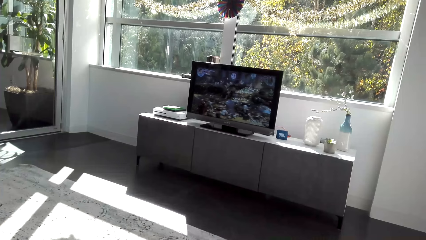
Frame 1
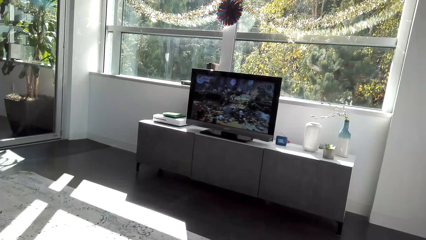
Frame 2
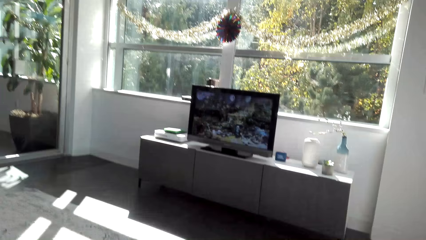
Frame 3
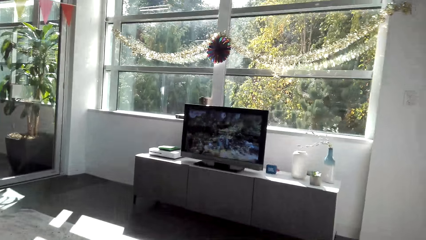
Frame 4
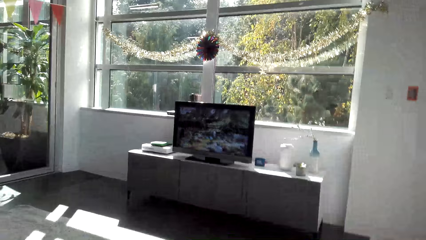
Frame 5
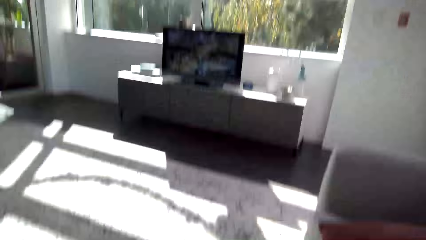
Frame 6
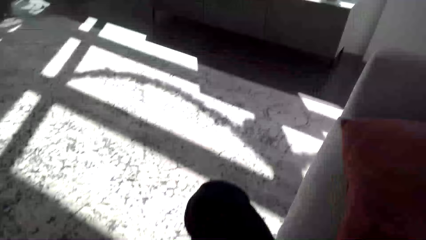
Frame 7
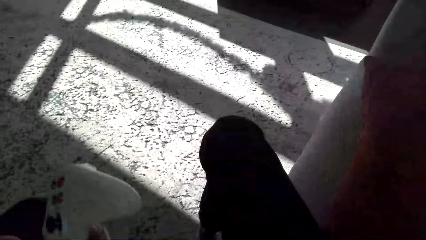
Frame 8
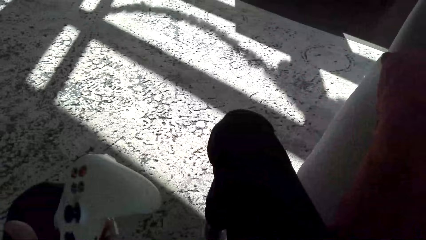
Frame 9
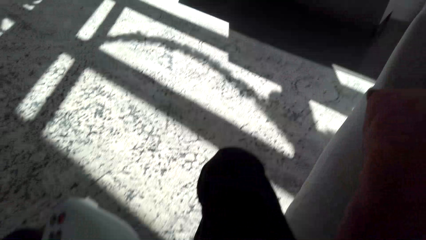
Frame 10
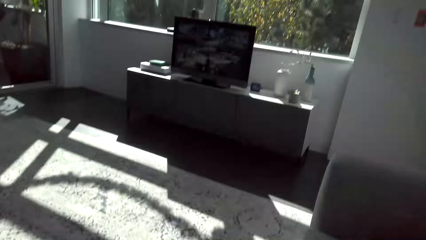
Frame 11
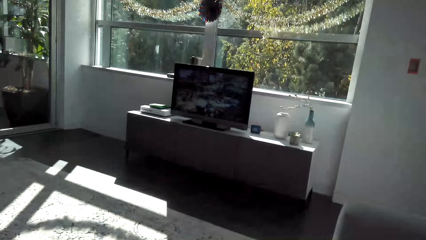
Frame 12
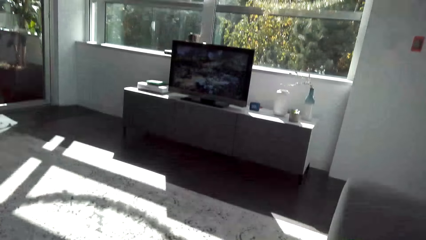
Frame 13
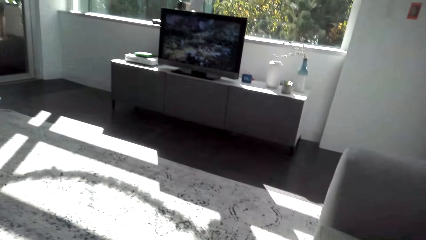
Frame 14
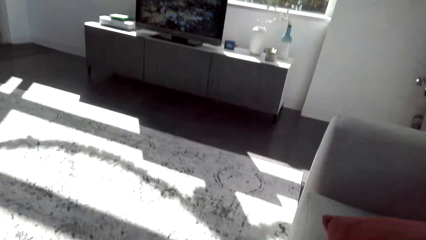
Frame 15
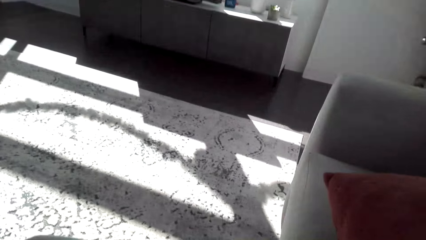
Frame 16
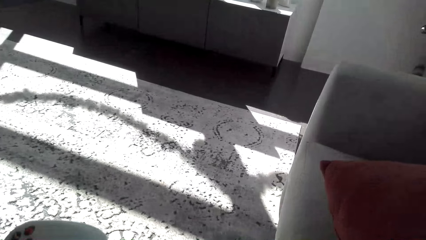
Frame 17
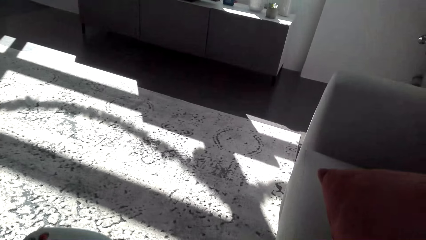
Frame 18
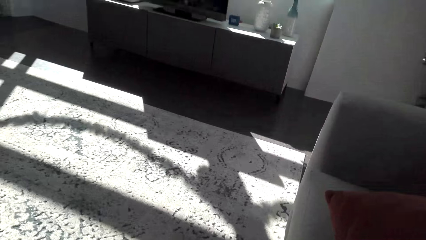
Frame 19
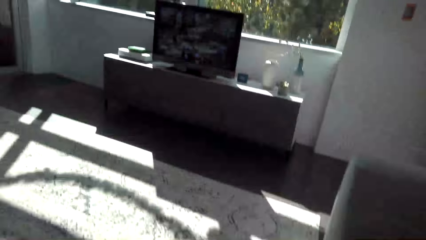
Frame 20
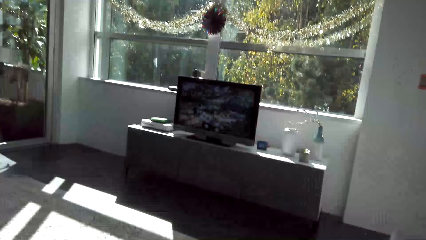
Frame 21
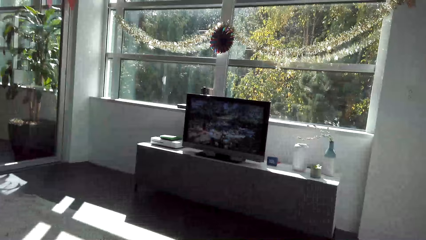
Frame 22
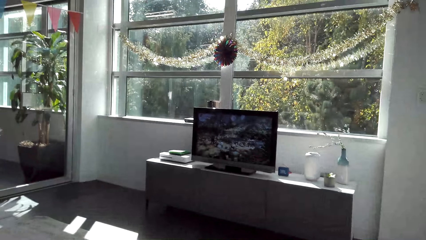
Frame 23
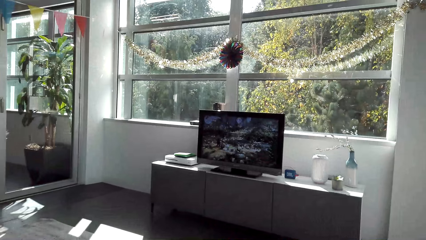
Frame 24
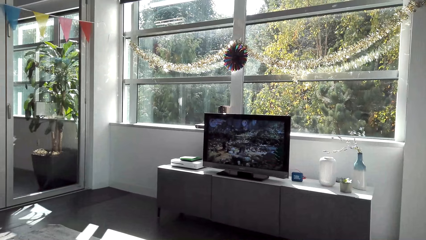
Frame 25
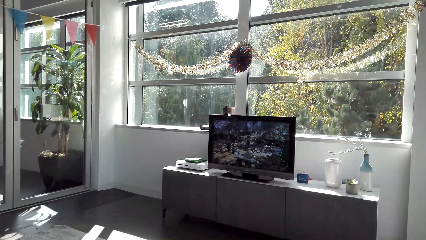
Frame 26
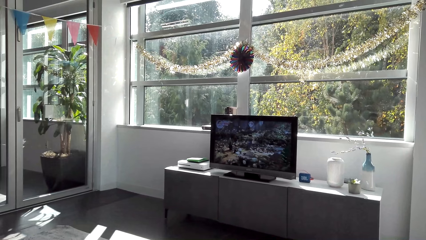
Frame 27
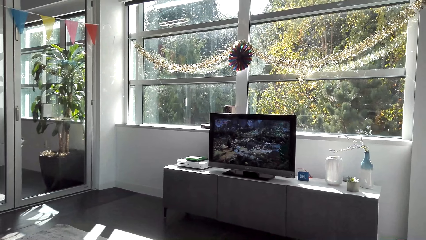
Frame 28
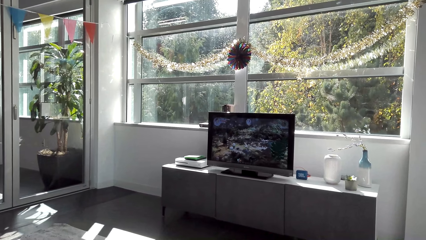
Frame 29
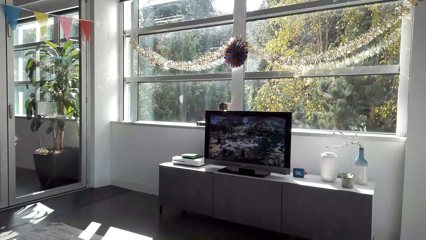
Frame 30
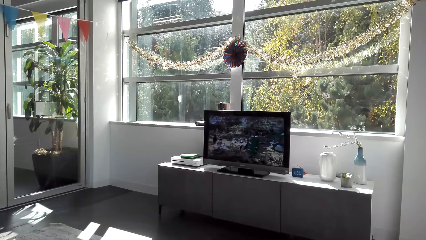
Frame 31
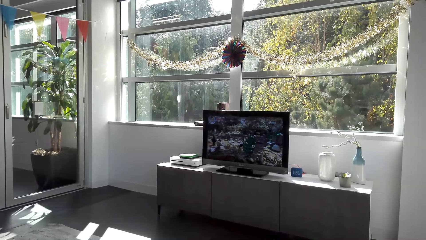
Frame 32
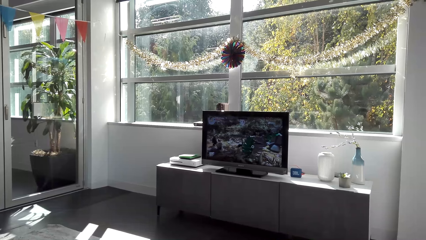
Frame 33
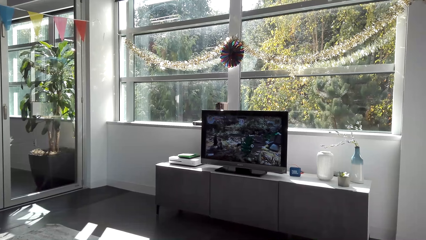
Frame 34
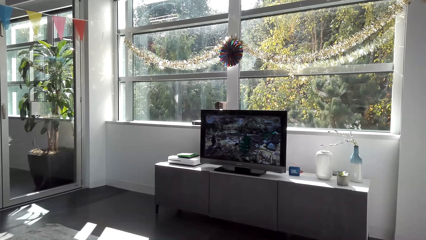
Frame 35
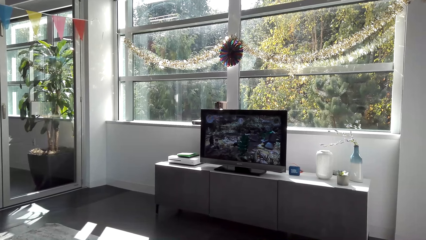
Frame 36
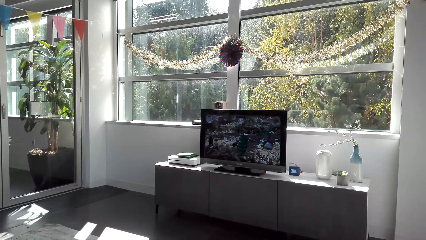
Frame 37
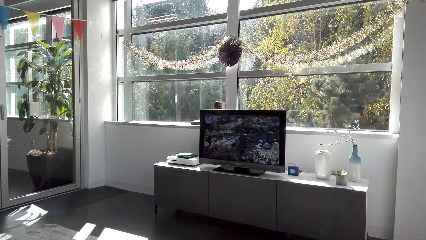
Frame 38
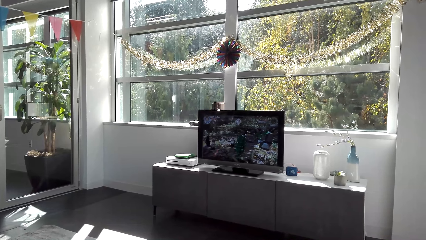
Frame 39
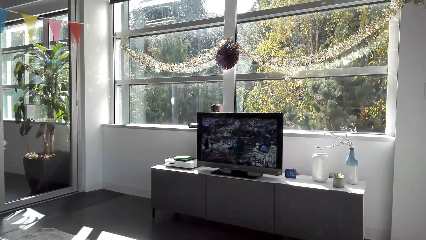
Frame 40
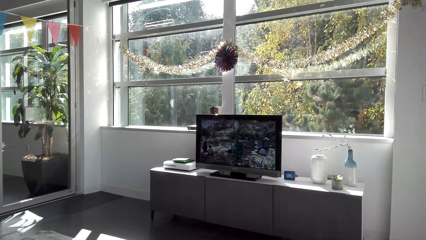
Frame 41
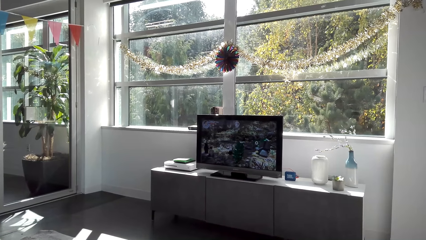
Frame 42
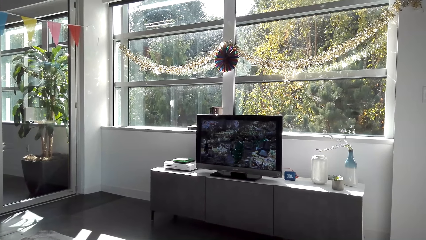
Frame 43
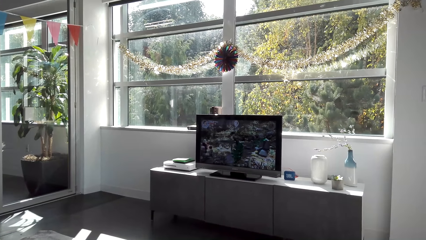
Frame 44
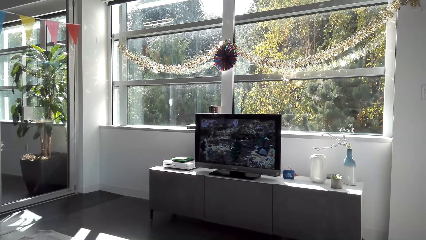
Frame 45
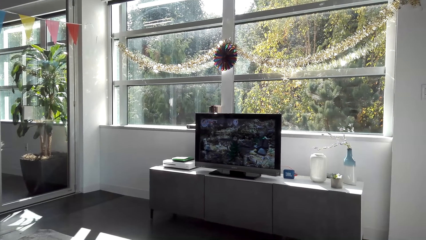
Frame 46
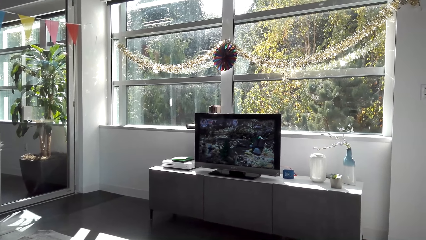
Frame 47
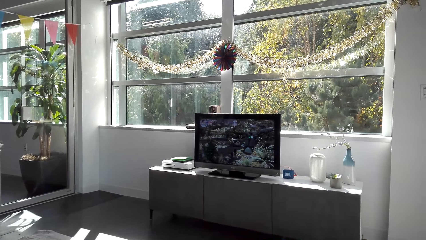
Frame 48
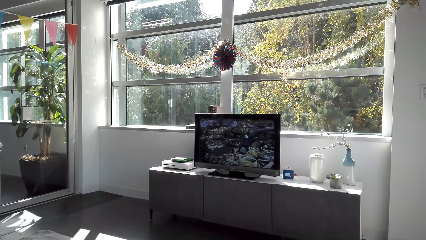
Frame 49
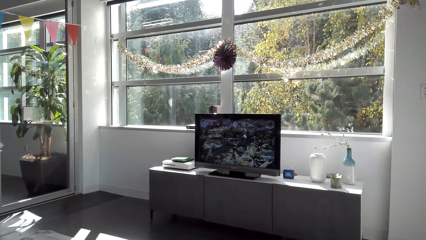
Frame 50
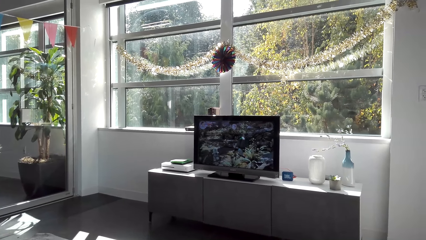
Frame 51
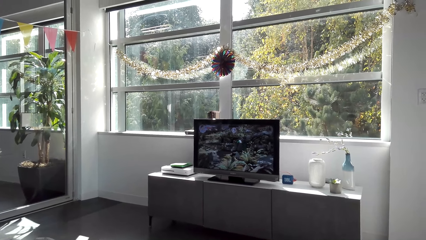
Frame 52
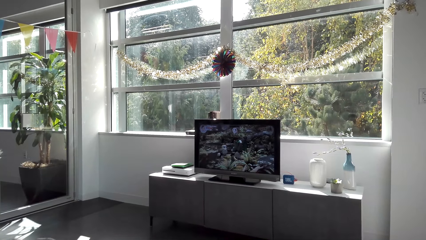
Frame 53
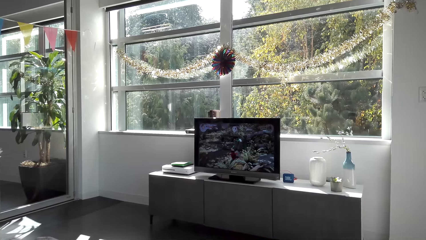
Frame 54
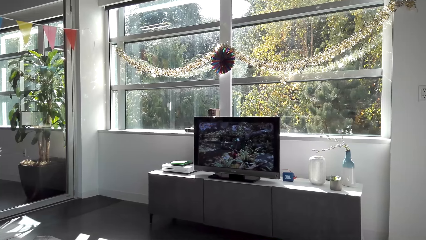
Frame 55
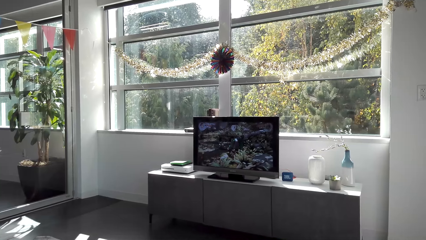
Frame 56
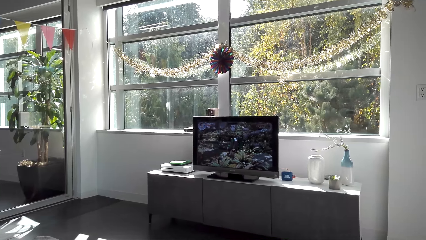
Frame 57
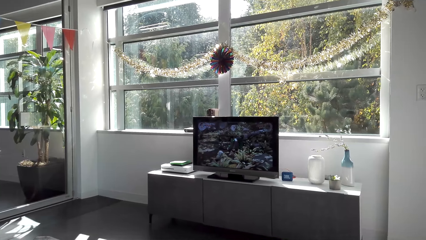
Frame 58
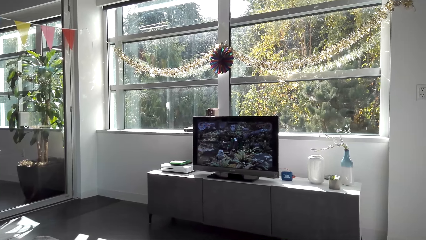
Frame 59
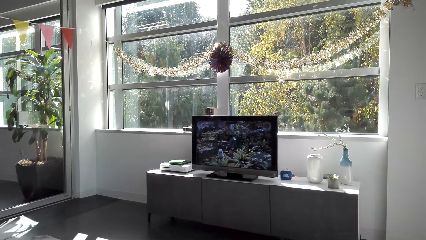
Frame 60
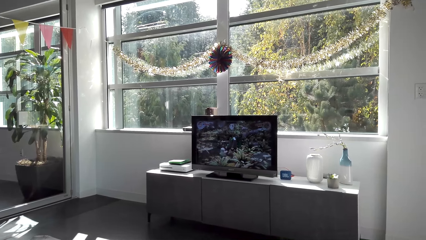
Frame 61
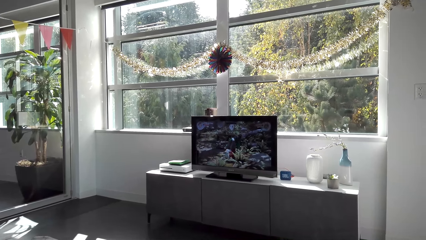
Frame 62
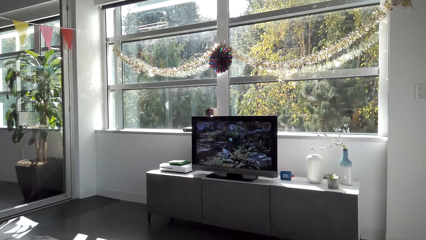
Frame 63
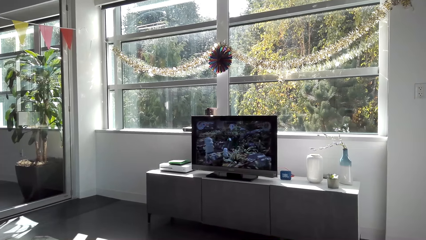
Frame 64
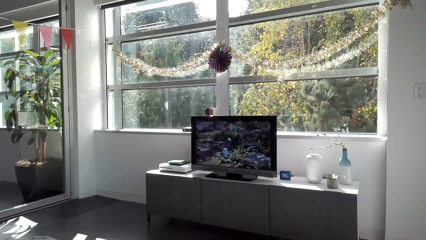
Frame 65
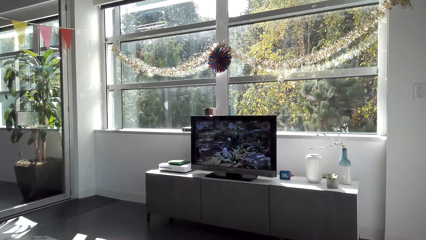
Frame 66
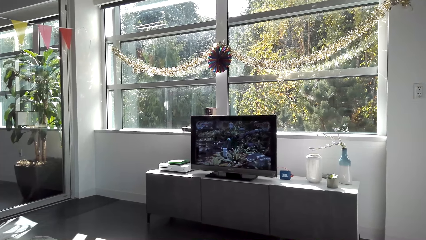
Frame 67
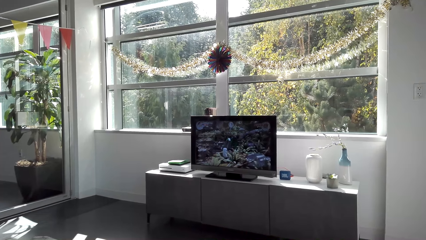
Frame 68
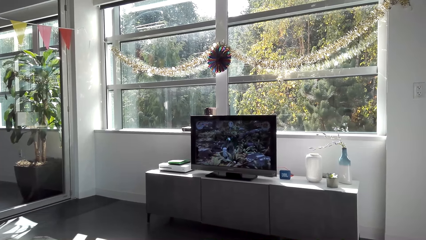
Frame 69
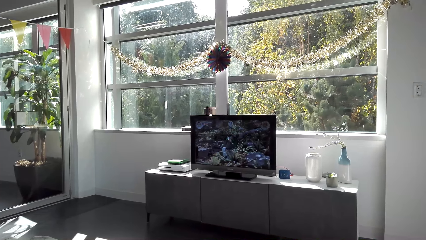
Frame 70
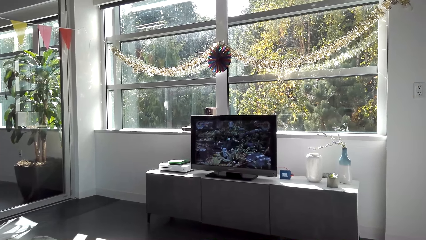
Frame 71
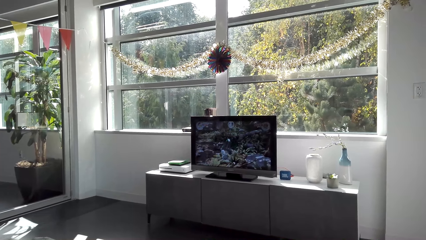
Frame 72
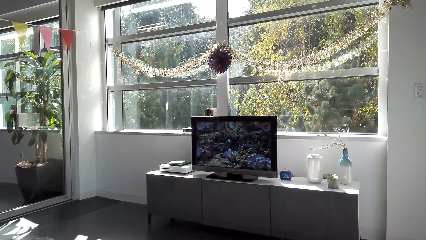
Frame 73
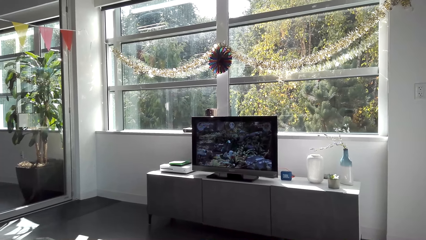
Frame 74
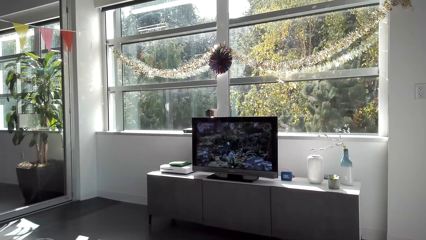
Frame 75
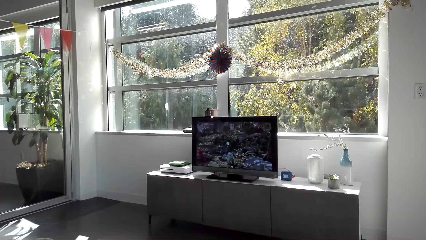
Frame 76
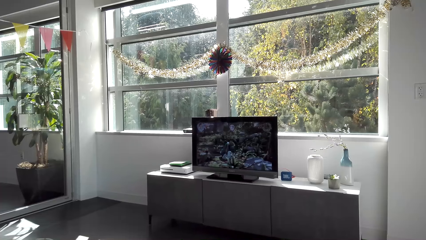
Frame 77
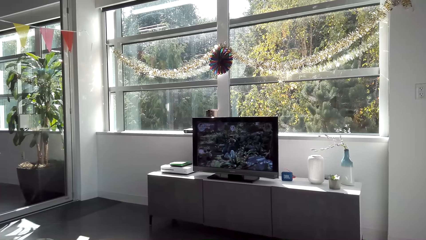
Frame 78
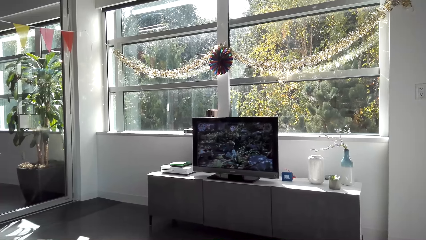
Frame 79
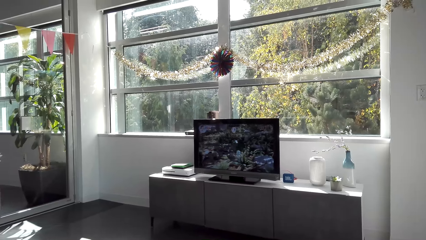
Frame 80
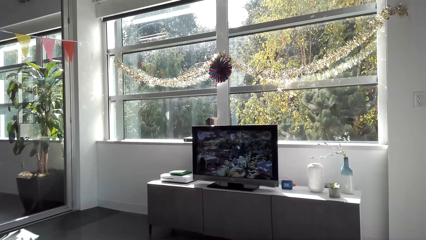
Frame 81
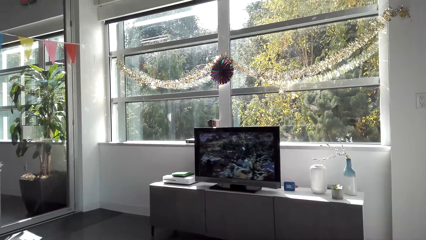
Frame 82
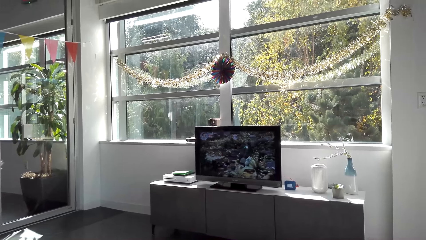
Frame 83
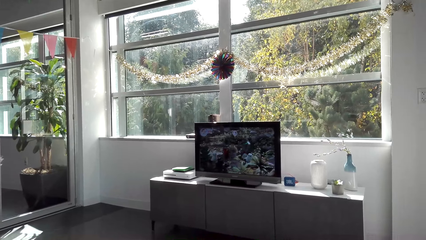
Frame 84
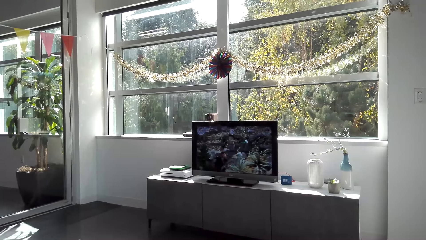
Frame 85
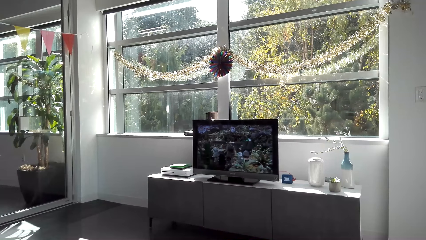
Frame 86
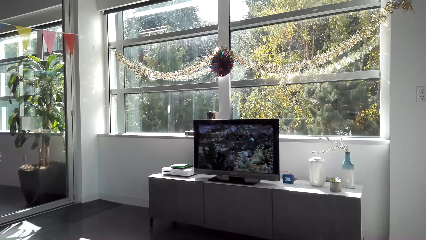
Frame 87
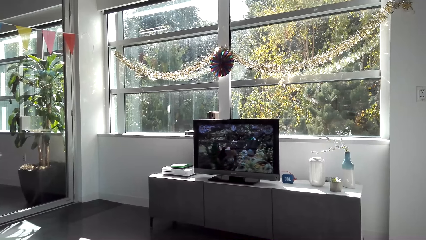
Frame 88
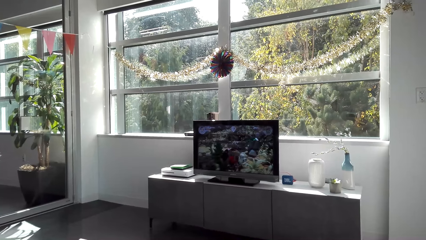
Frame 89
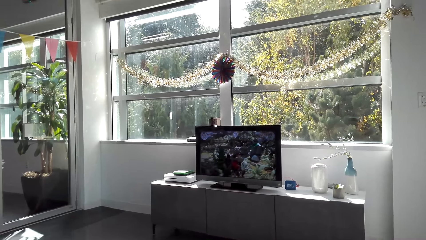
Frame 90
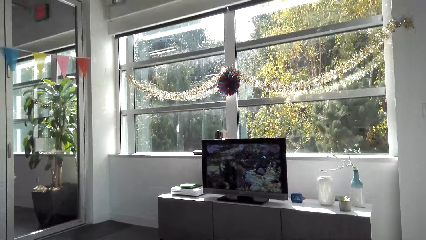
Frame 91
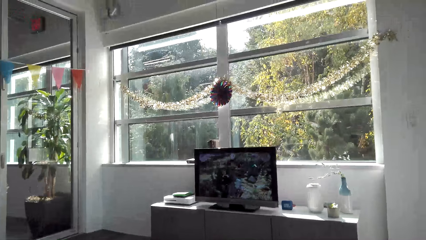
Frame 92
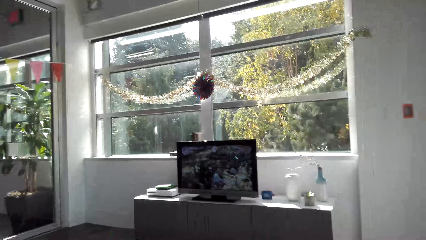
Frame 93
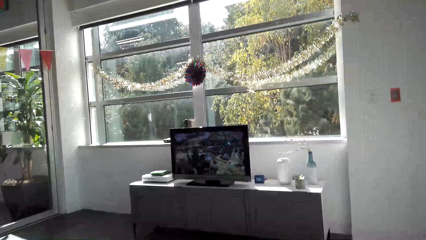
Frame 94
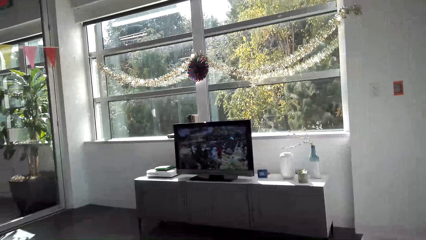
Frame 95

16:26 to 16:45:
The camera wearer holds the game pad. They play a game on the television.
